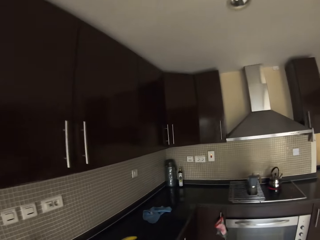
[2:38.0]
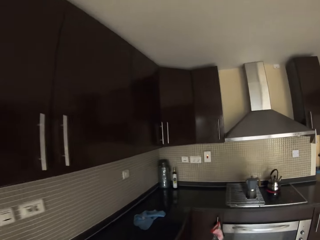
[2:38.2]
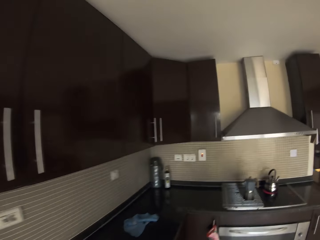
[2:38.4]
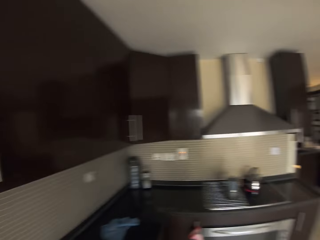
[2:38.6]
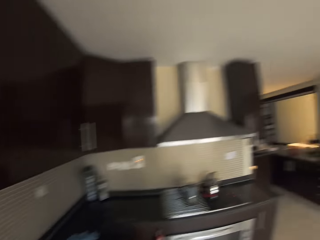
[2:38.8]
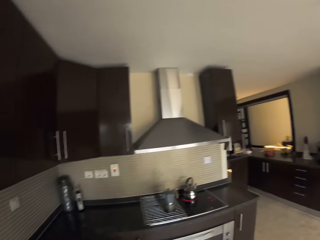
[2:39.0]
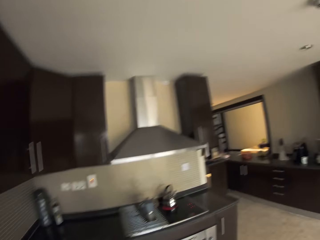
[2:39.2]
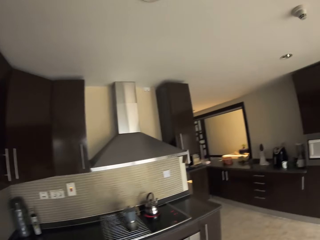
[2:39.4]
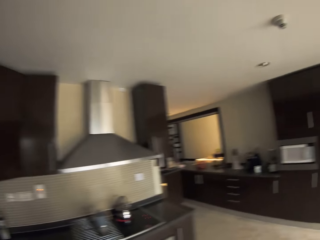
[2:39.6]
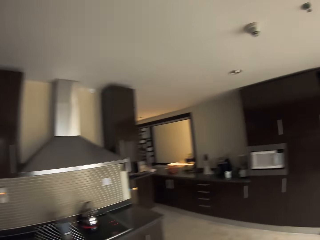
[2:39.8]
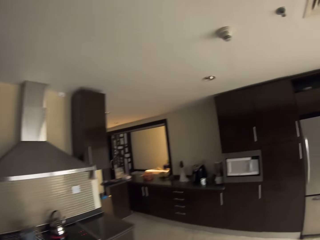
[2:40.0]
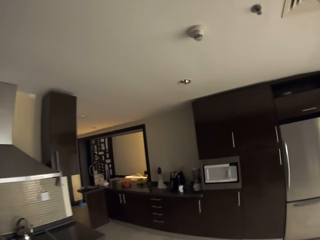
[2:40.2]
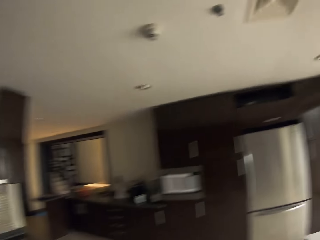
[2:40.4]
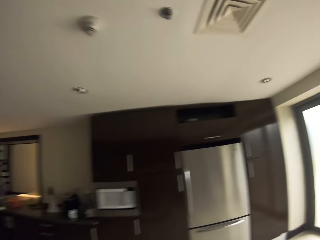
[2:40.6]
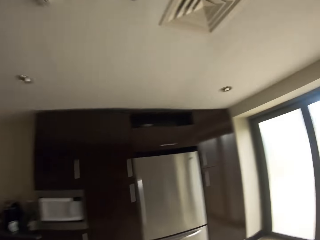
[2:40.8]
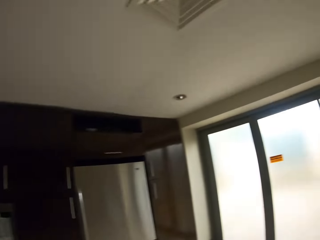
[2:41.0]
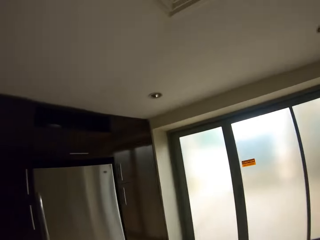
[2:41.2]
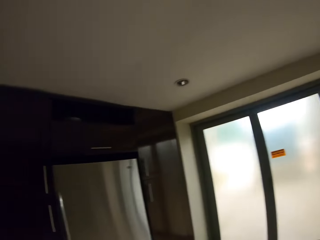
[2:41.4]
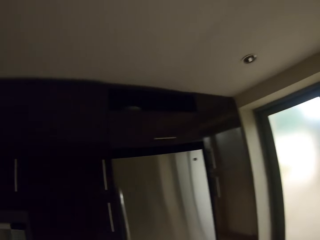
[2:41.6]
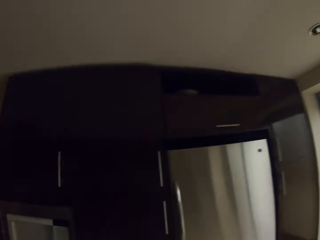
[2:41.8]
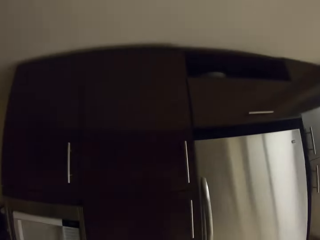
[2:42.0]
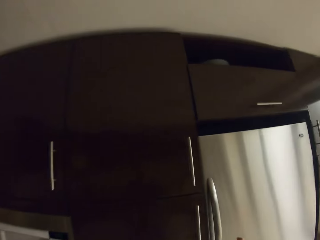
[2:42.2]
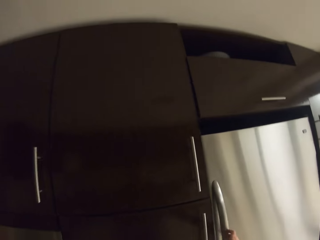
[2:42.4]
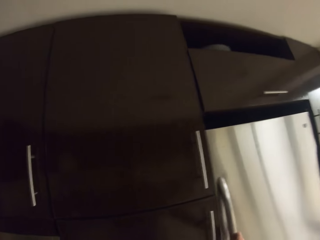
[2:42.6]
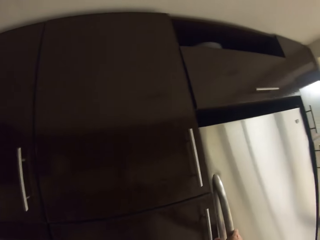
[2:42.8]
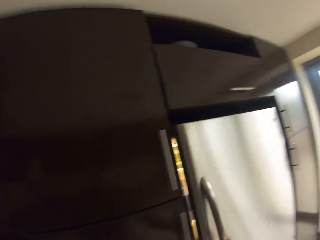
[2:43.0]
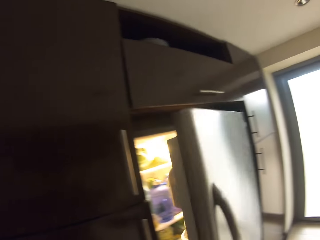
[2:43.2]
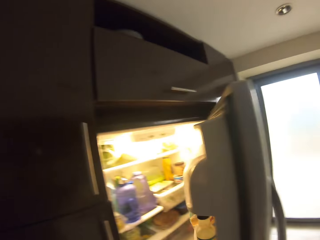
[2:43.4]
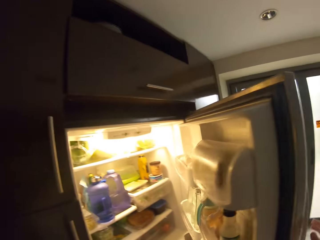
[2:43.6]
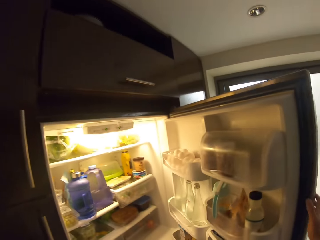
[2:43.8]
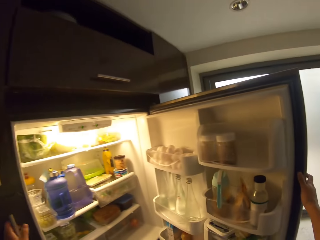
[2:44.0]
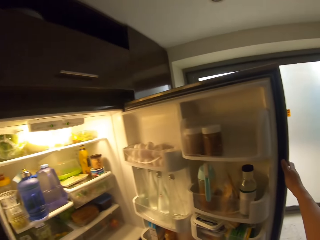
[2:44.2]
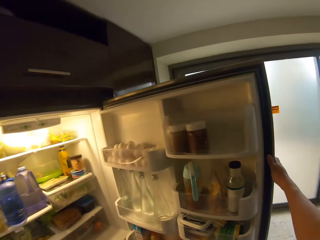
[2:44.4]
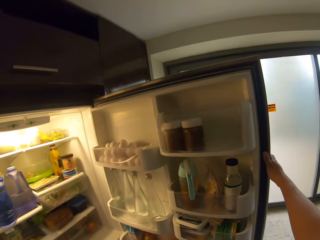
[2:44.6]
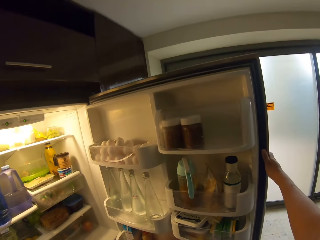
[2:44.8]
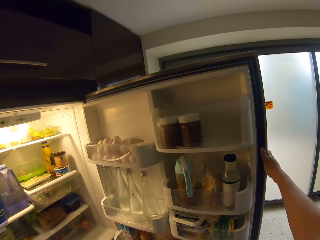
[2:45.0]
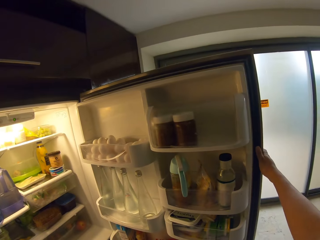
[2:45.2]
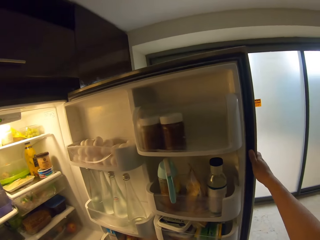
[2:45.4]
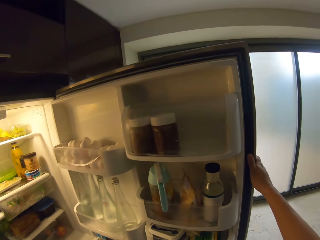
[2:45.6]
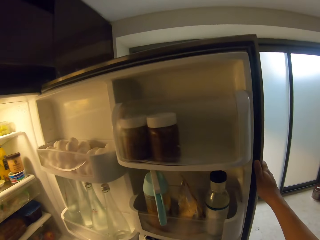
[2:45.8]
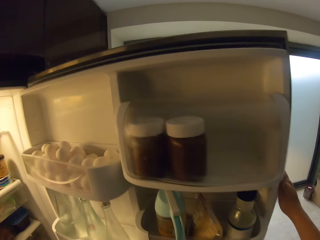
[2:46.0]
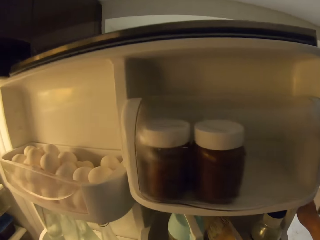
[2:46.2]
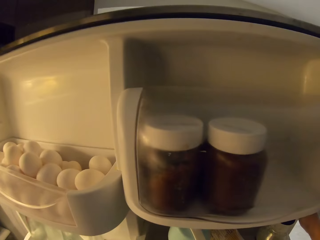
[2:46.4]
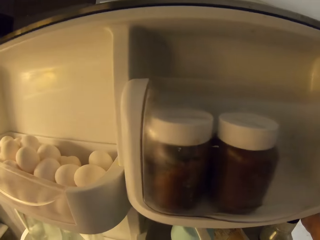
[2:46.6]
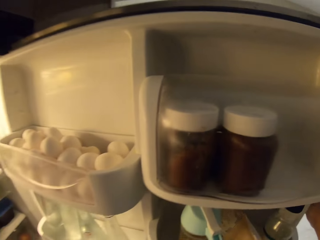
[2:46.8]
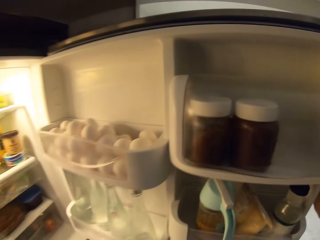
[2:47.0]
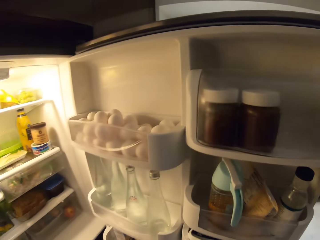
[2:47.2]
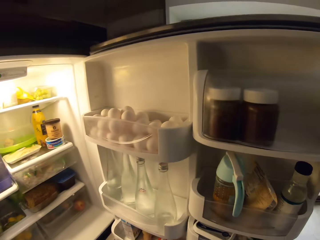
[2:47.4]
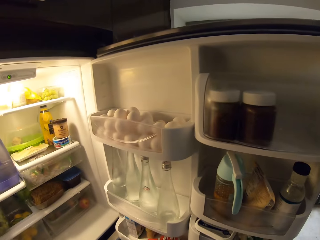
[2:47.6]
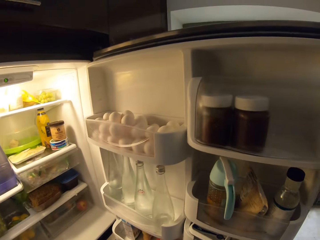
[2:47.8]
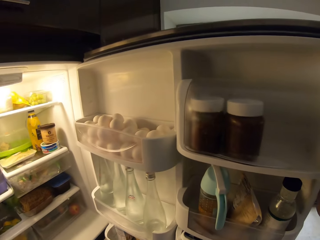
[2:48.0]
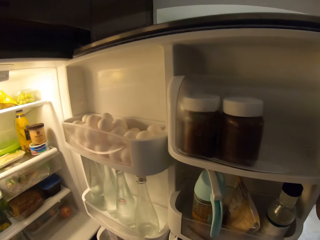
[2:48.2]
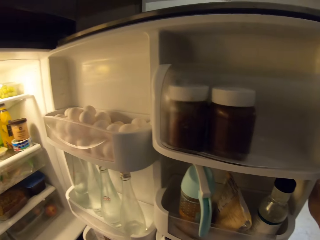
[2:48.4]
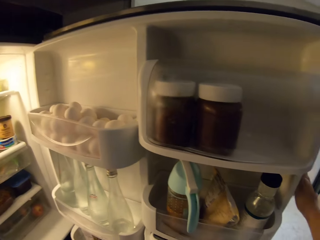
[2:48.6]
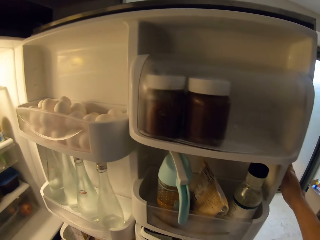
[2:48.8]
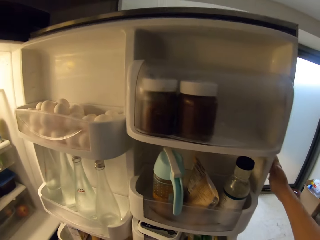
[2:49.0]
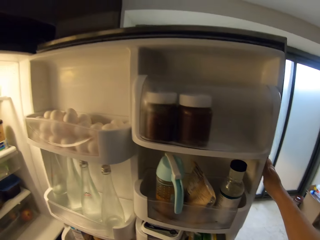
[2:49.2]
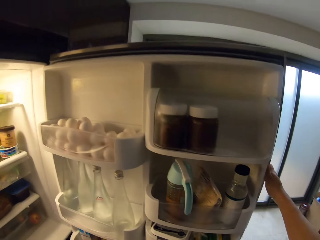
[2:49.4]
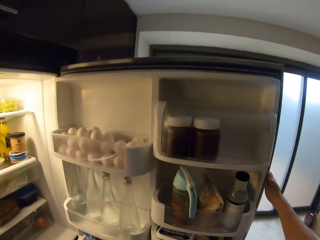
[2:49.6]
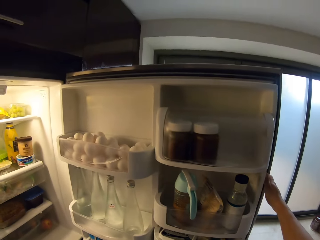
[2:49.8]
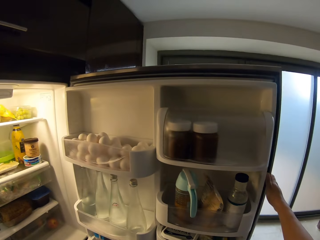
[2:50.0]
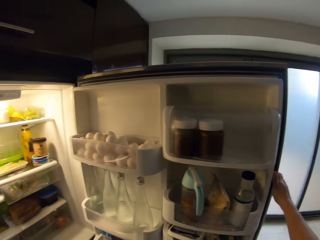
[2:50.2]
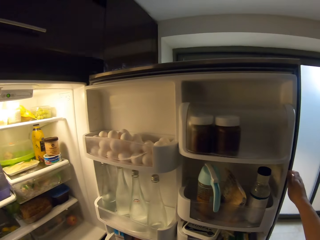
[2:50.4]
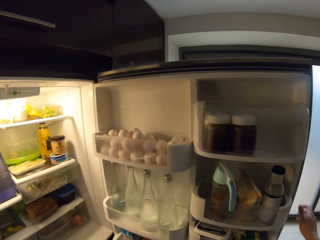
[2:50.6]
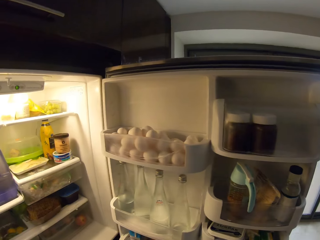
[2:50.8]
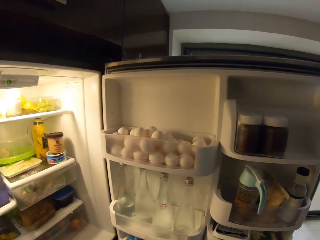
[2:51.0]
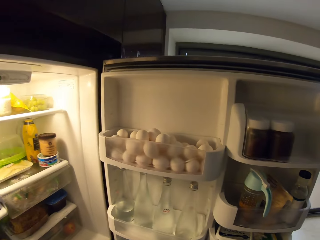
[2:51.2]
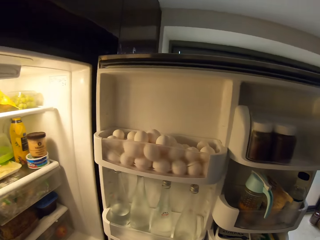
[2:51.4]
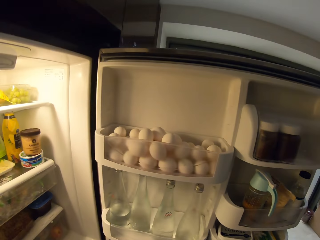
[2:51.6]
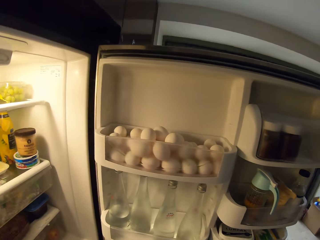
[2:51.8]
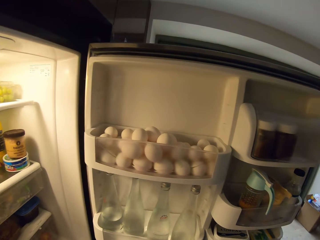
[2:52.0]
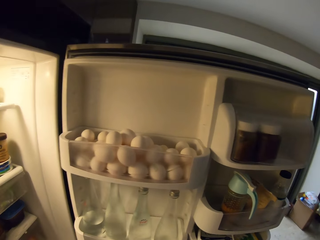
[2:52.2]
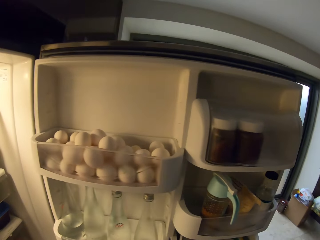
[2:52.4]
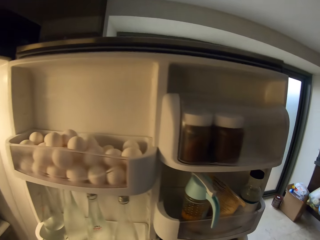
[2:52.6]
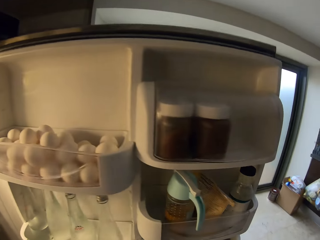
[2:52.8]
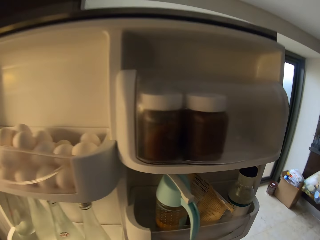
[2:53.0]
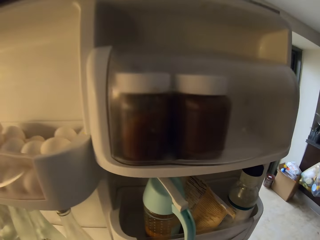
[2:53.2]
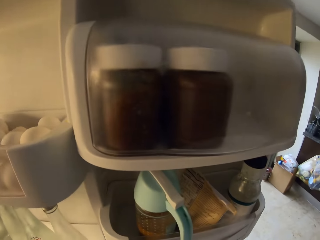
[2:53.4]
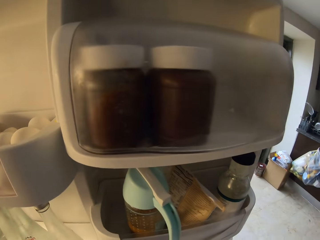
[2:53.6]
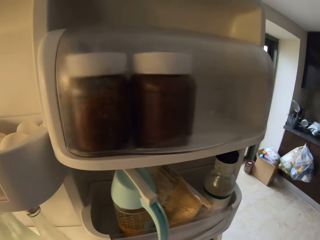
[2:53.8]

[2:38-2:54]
The camera wearer opens the fridge. She holds the fridge door with her right hand. She stares at the inside of the fridge. She picks something in the fridge.

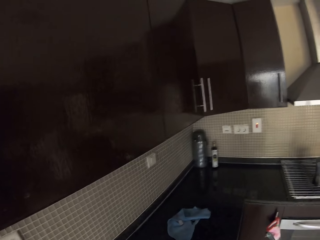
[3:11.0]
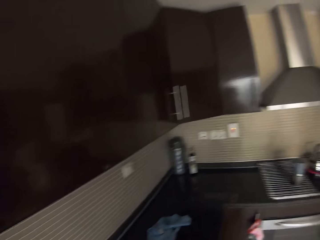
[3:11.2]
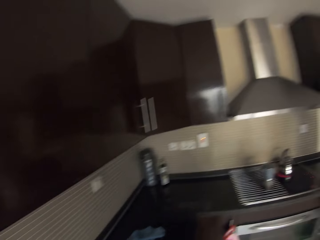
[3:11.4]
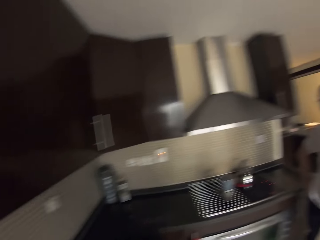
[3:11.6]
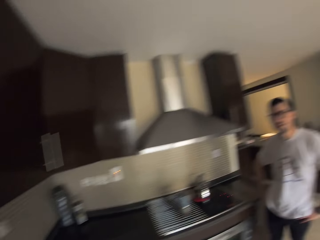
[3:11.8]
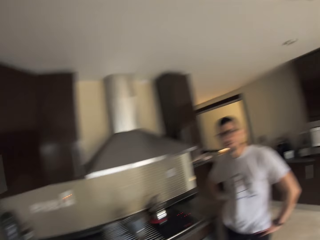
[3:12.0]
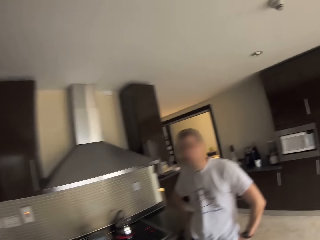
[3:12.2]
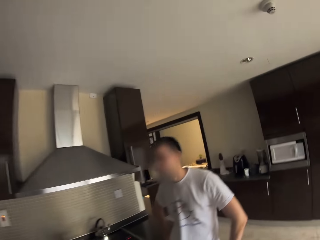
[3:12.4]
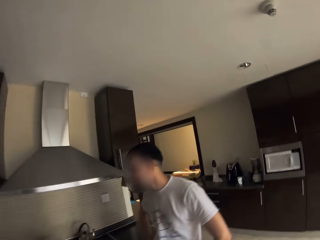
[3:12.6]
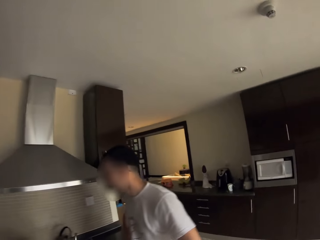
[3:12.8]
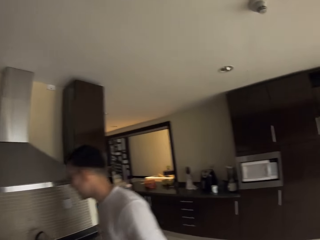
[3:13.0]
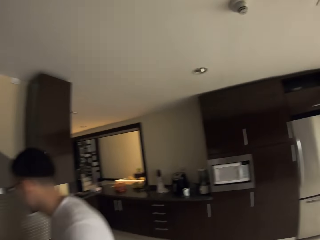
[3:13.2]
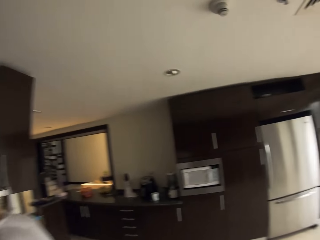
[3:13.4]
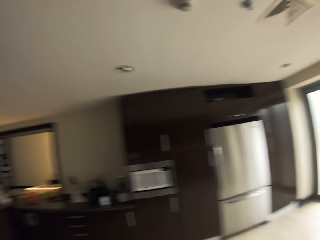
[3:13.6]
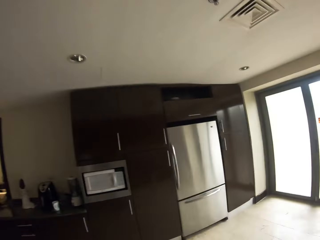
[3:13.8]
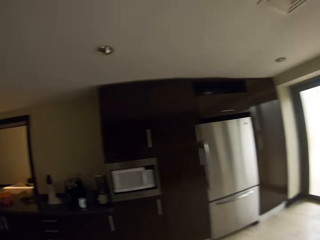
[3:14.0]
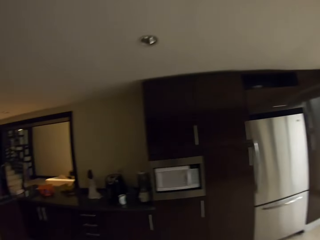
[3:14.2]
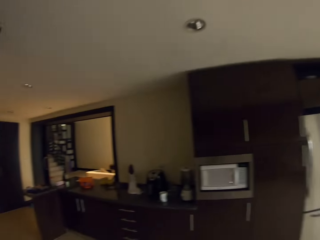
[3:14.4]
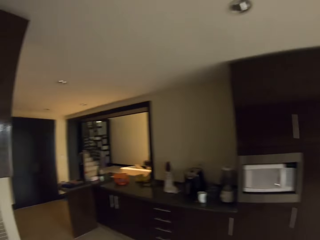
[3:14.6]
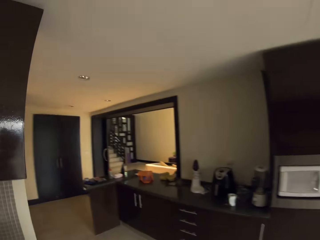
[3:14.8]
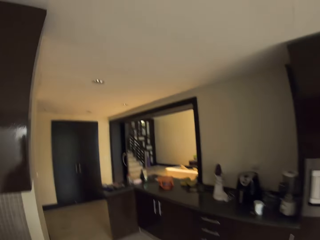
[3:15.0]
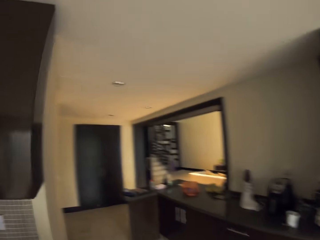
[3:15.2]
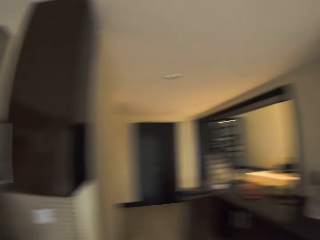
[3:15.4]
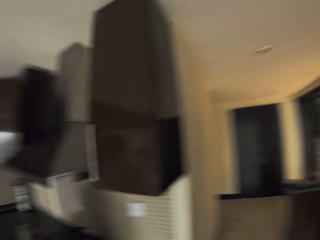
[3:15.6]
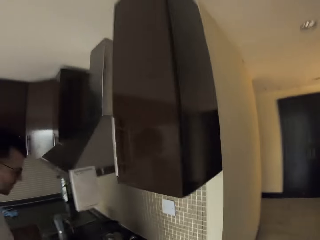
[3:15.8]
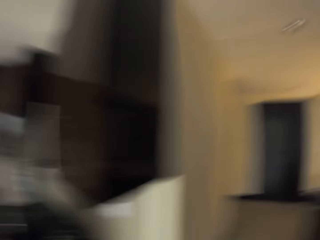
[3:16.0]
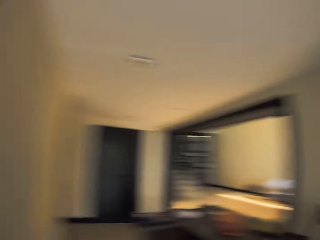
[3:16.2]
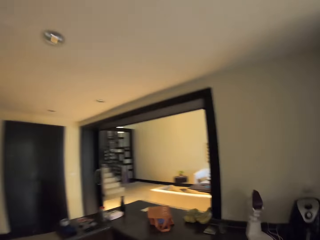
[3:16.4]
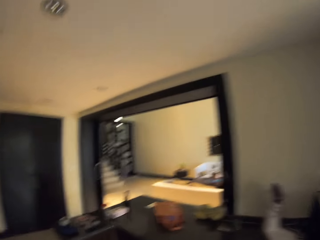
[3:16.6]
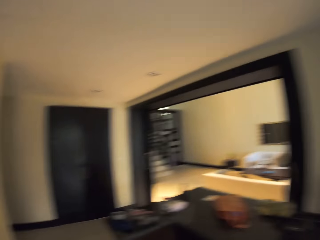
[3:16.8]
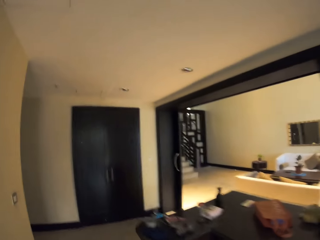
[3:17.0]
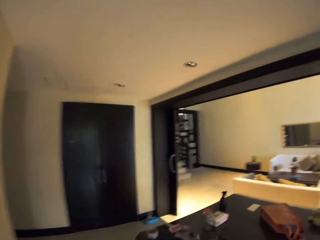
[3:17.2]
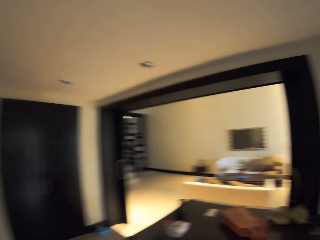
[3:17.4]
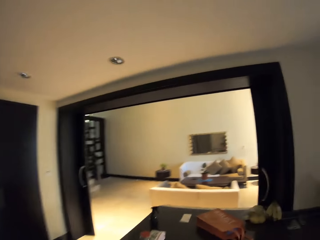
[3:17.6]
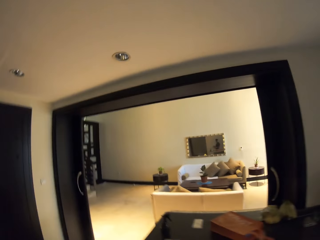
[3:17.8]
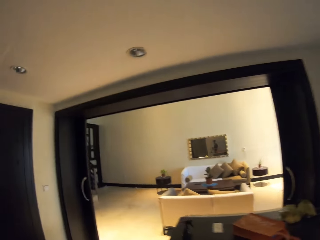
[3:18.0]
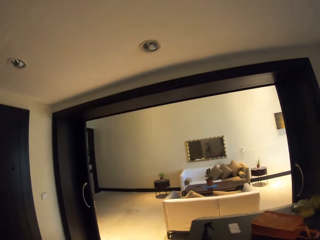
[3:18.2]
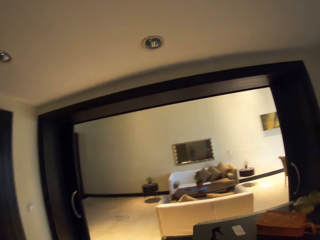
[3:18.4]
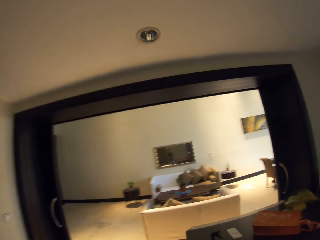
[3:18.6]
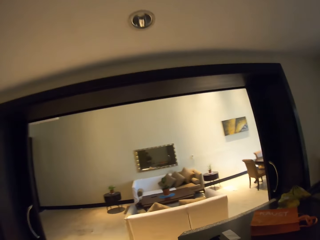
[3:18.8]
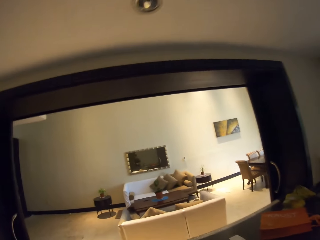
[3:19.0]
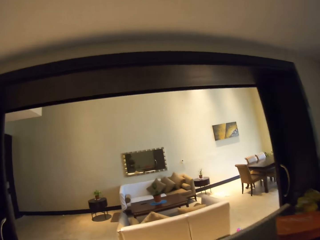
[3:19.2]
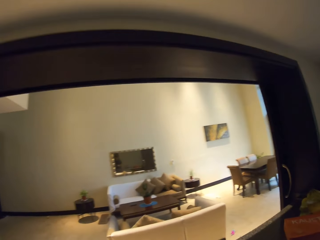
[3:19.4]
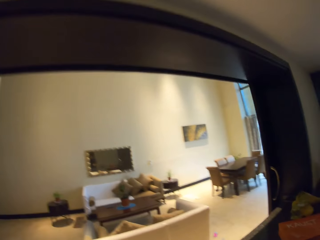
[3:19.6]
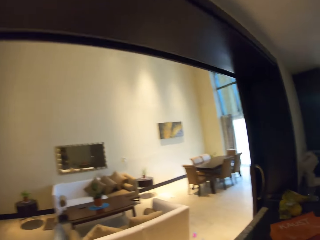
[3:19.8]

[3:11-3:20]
The camera wearer stares at the counter. They walk towards the dining table. They talk to a man. They walk towards the dining table.
